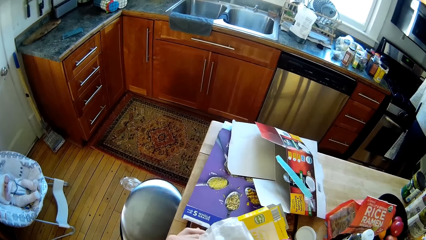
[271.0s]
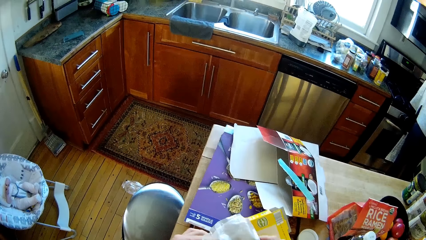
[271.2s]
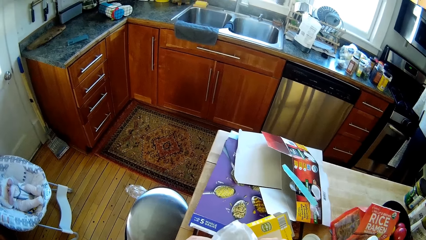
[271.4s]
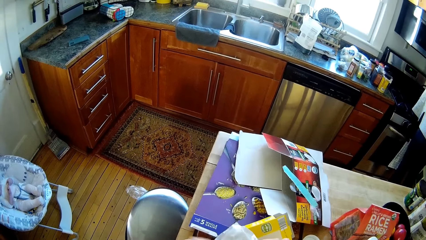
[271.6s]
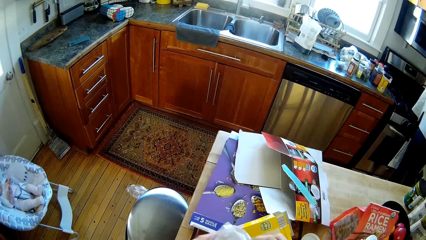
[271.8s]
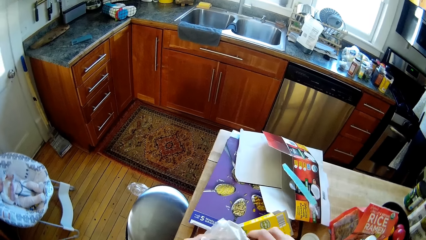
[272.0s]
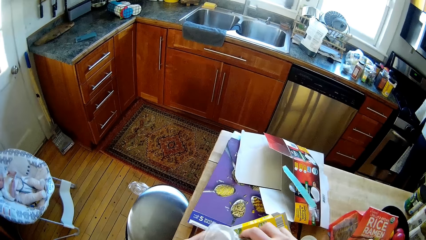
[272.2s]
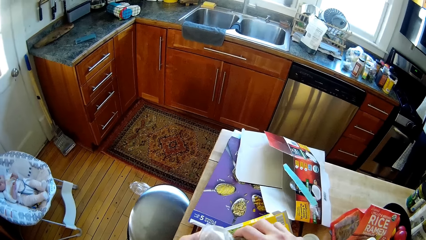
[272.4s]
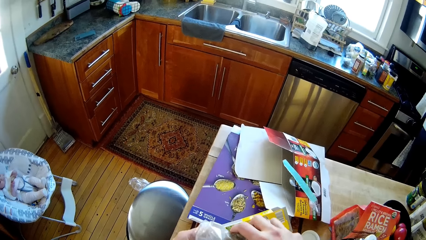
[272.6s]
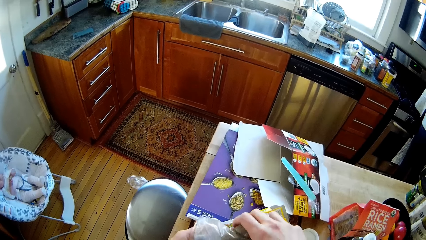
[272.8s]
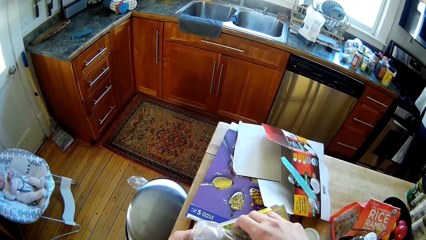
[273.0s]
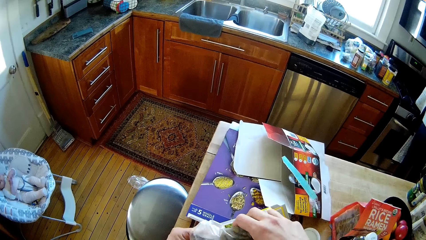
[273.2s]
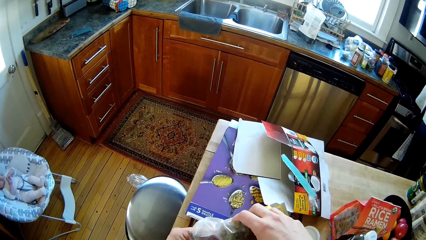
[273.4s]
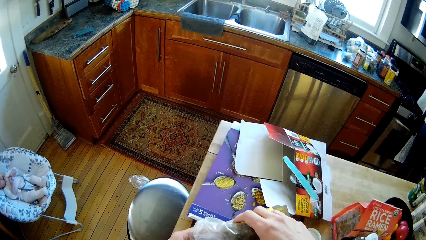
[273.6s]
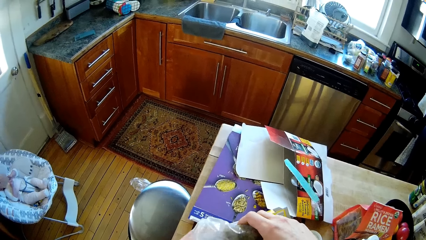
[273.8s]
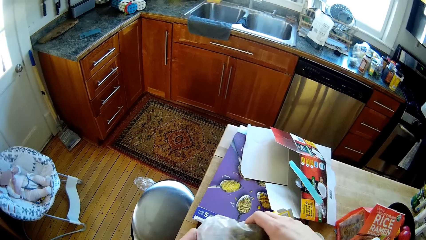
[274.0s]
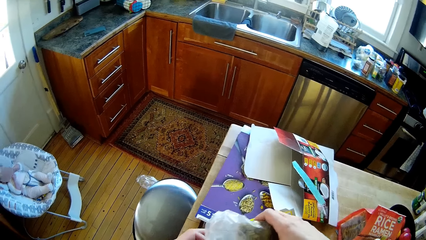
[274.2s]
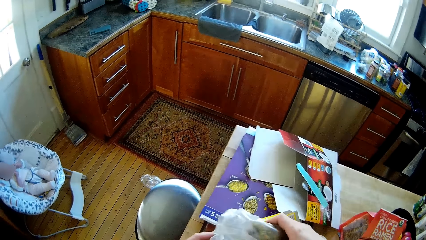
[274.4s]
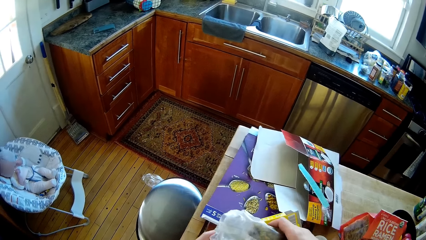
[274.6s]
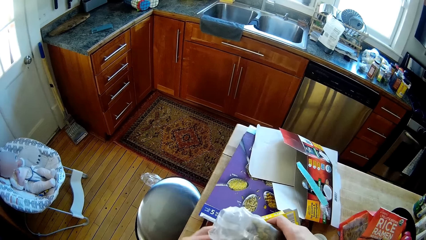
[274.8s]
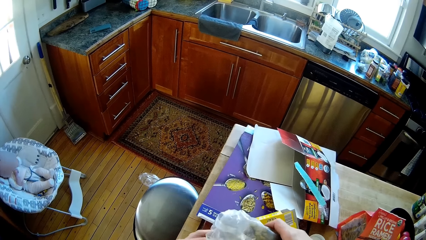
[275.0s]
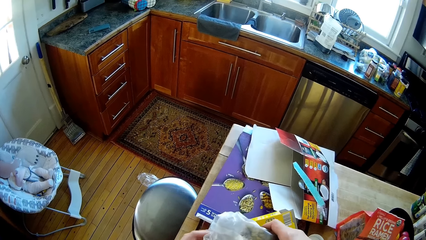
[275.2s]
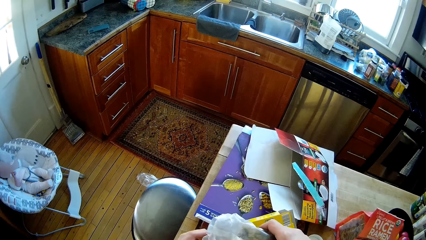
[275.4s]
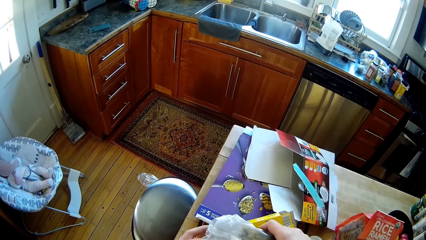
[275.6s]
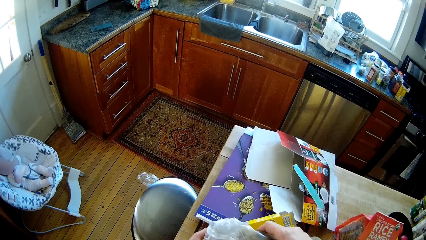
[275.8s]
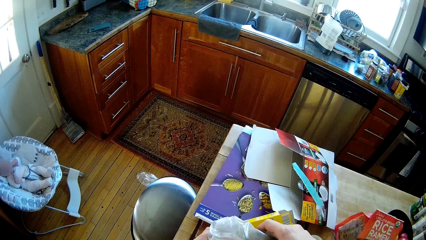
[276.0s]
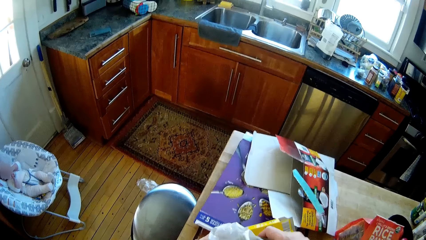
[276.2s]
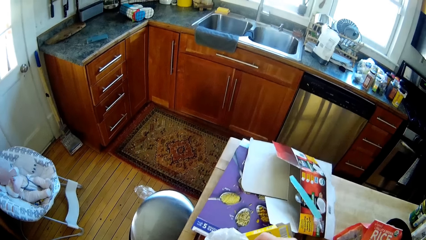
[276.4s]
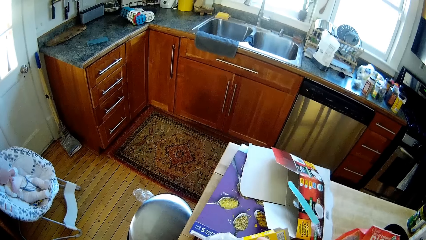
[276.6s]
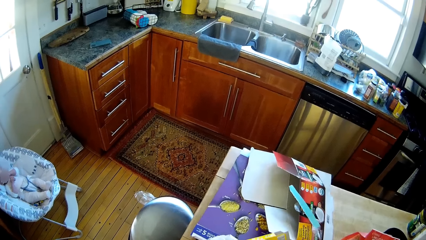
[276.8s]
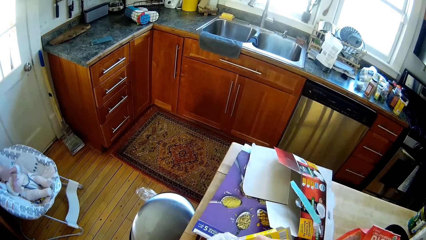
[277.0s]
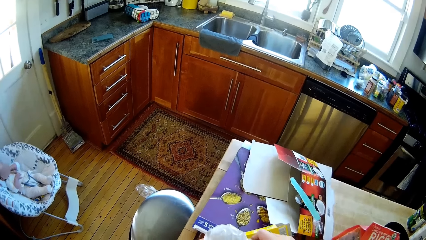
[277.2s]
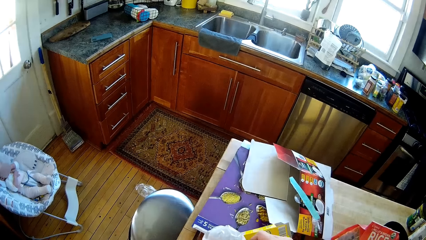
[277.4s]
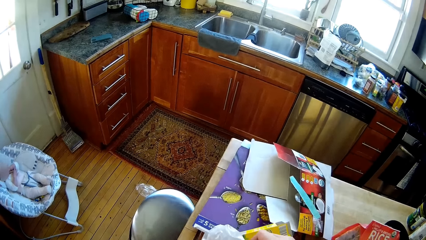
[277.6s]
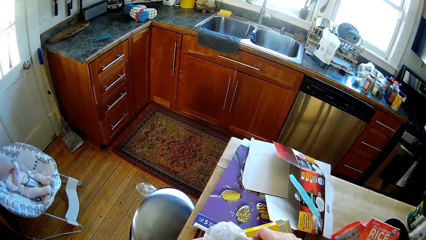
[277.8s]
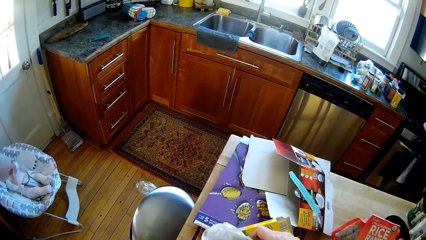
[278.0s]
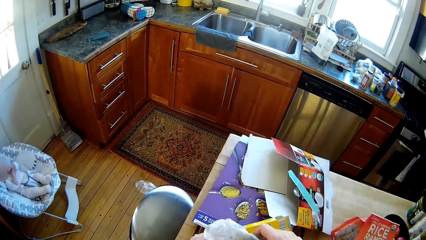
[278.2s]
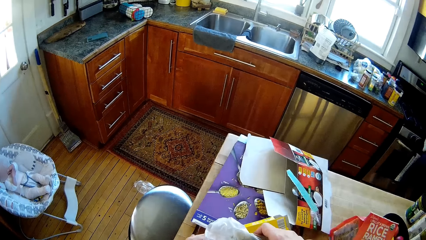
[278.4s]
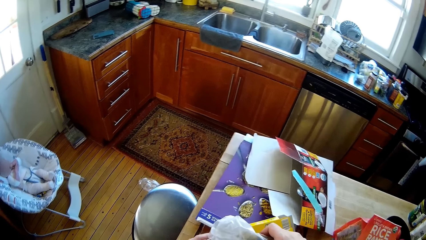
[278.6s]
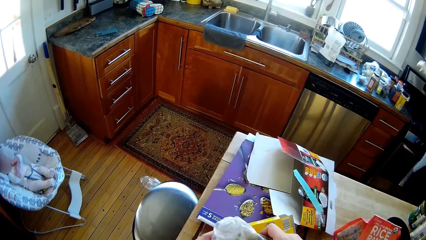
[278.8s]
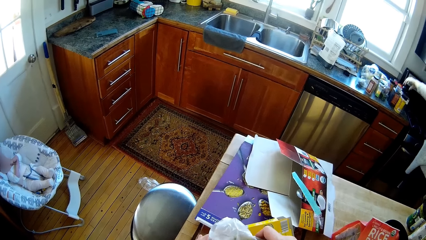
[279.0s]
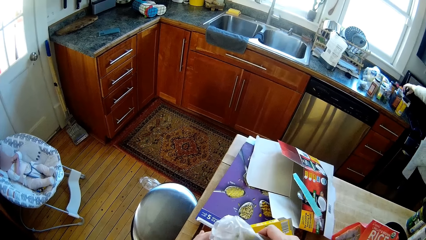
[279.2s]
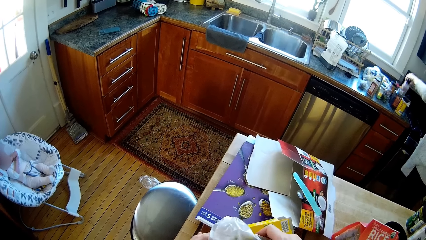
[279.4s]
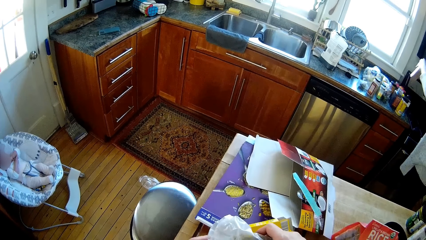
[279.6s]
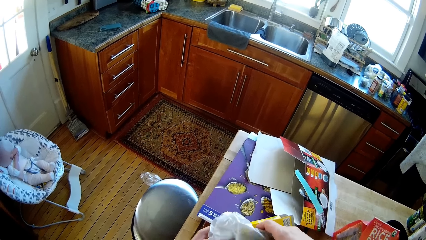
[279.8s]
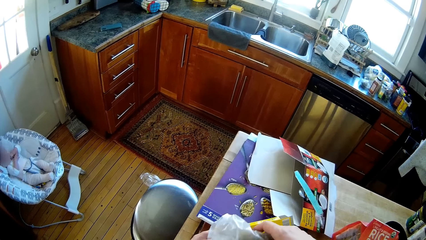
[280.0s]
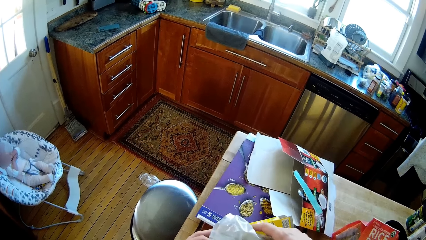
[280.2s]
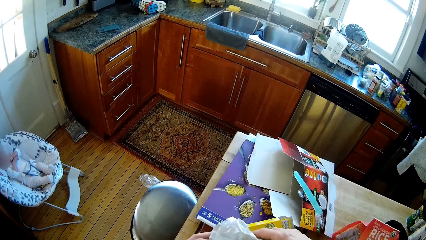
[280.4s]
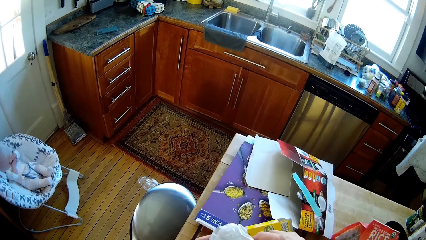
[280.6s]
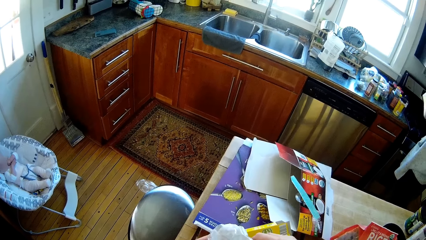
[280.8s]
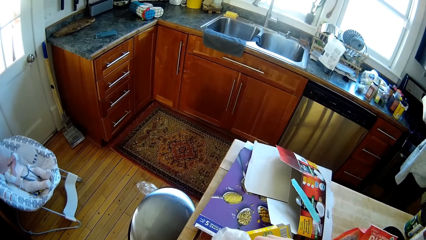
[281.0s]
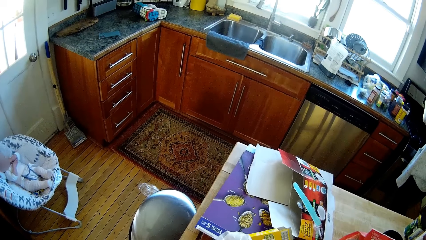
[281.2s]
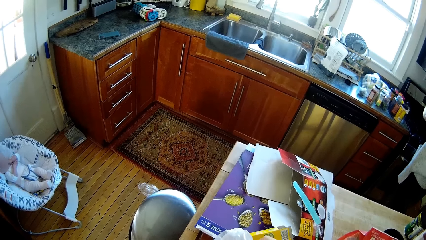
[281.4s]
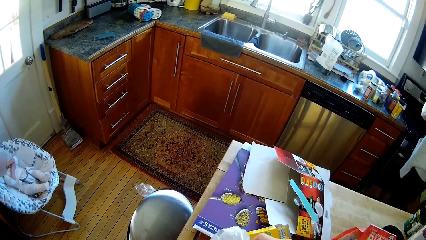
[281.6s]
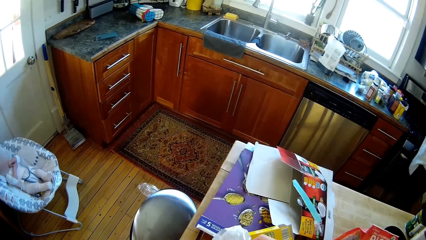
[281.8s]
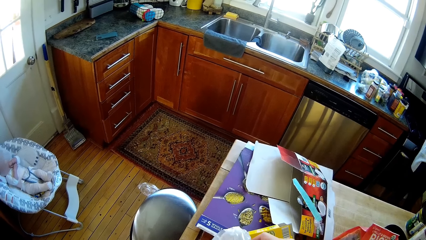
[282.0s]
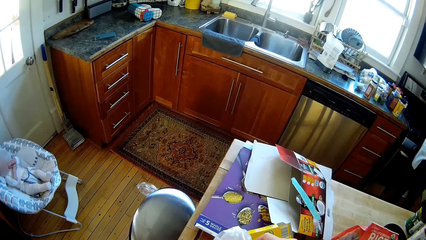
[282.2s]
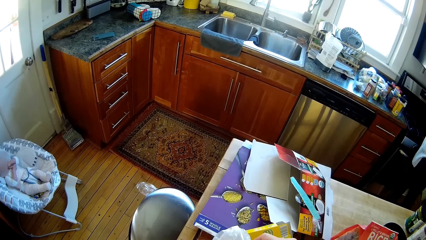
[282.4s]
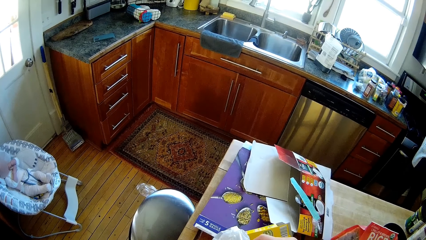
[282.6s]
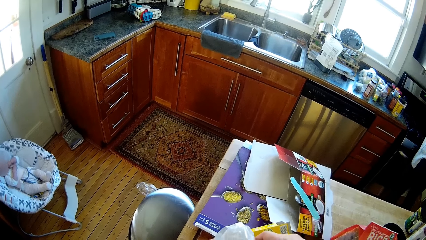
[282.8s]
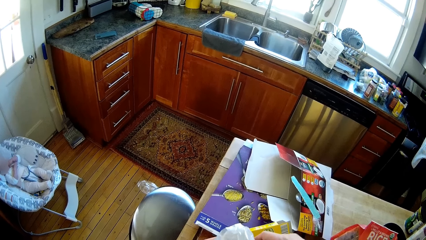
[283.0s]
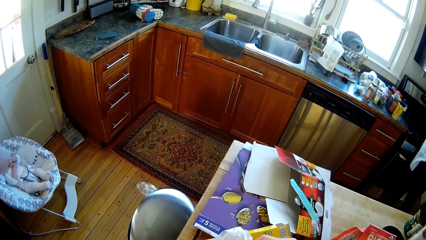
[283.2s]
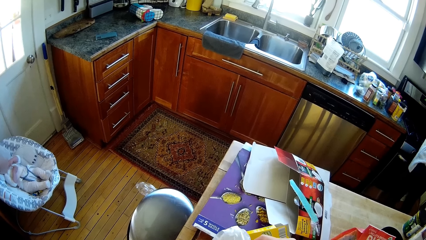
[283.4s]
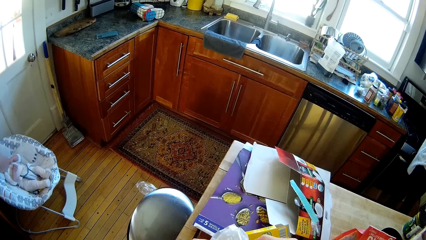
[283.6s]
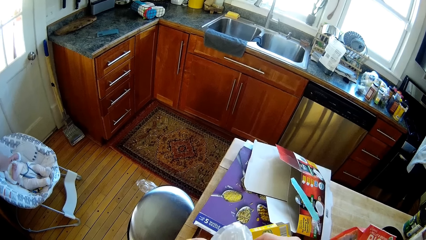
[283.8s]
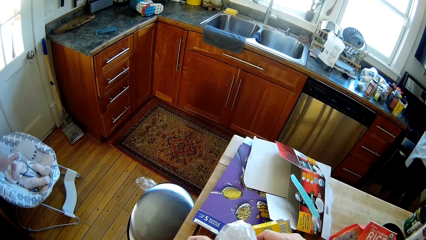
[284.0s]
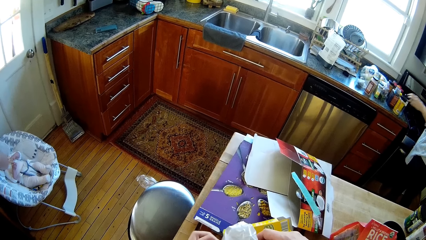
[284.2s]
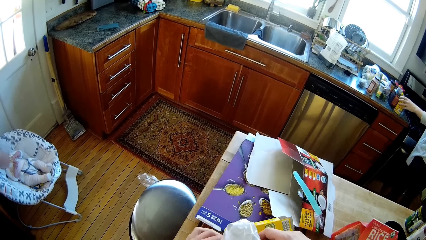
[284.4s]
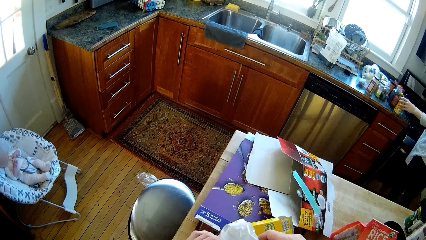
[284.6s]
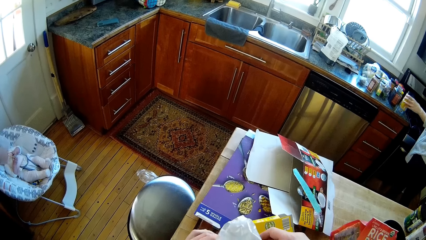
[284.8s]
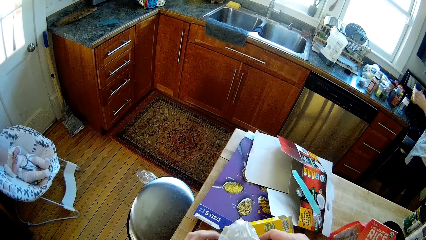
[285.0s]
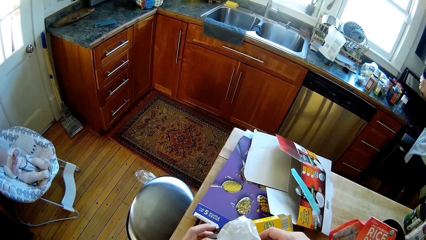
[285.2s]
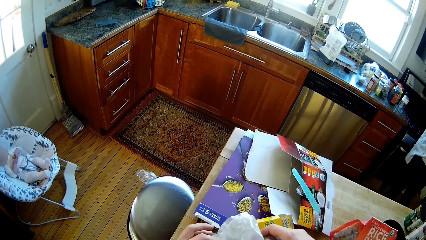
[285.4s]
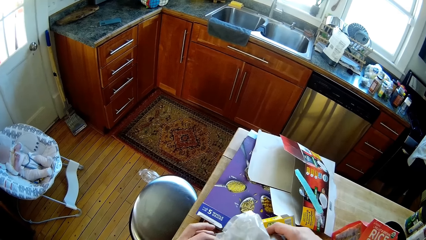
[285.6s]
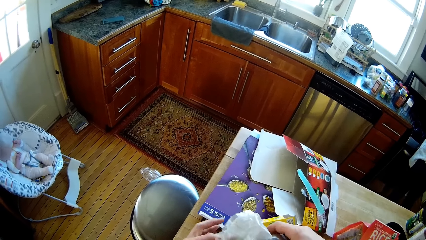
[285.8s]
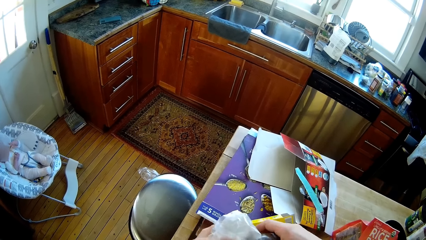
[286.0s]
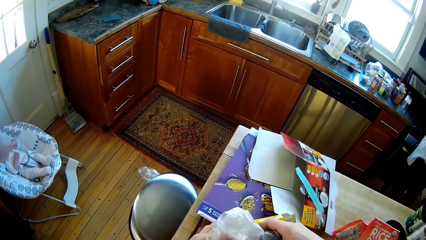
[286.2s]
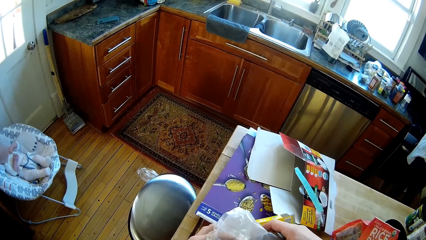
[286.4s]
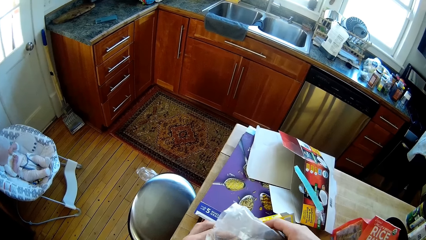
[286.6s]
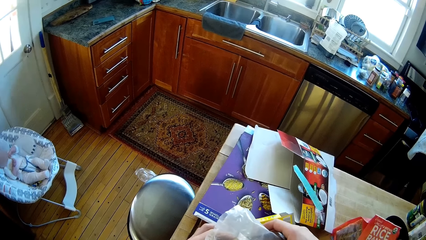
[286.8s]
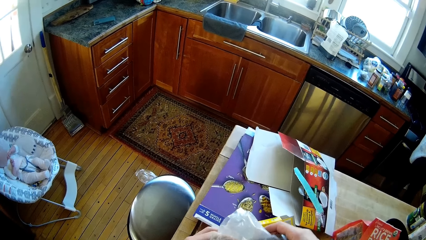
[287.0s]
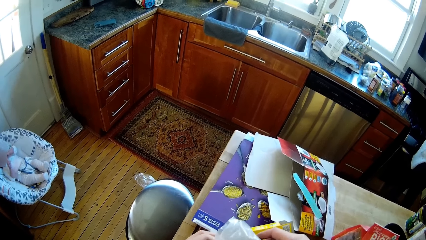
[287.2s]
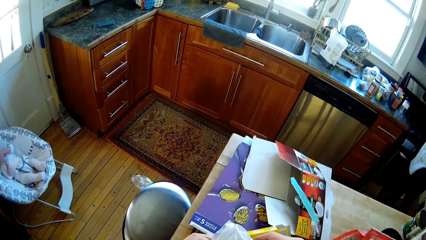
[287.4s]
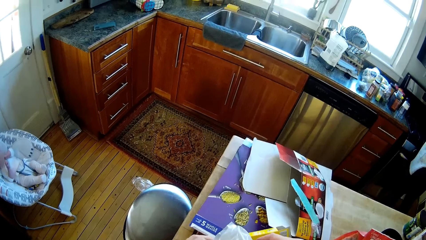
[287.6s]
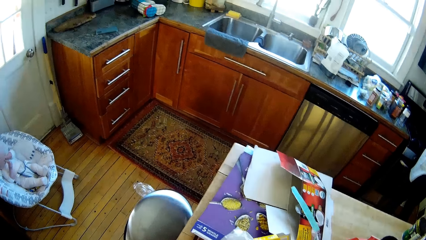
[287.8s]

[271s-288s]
The woman picks the spice bottle on the kitchen slab with her left hand. She picks the spice bottle again. Another lady picks a container from the kitchen counter.
